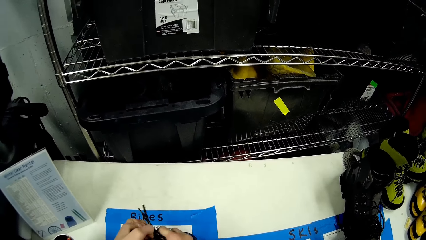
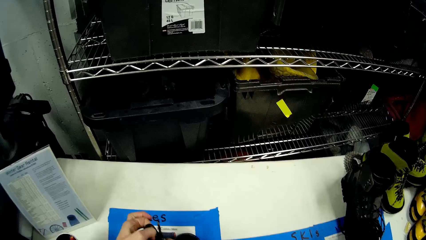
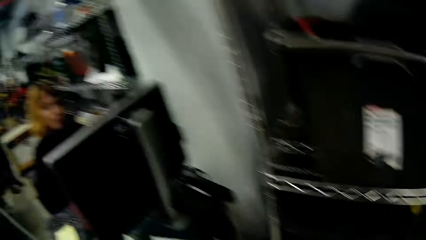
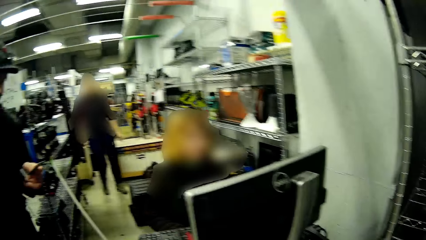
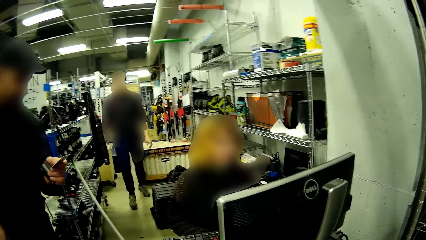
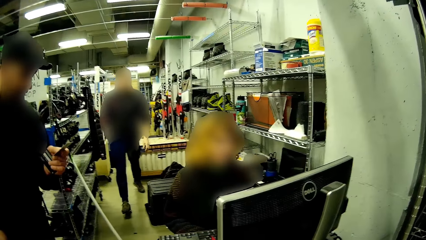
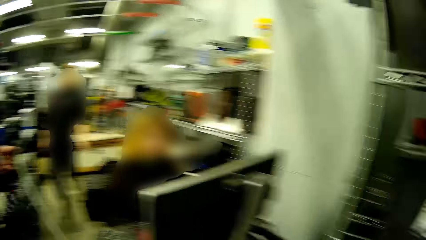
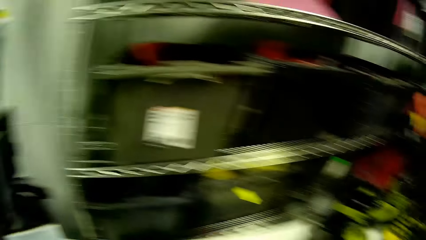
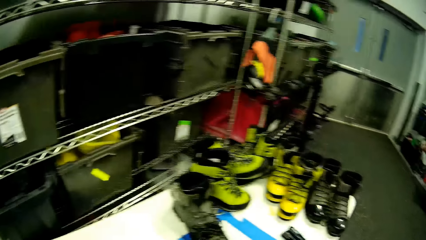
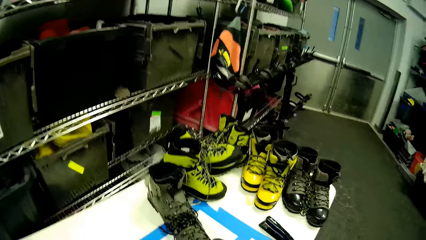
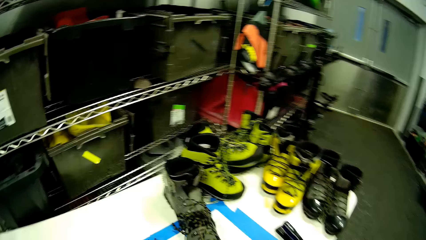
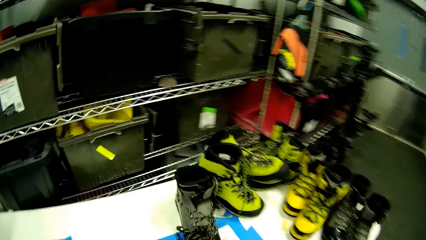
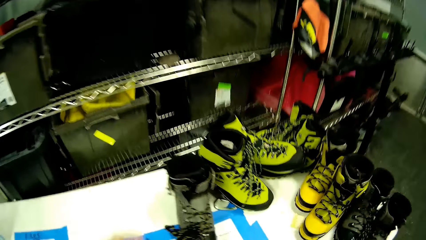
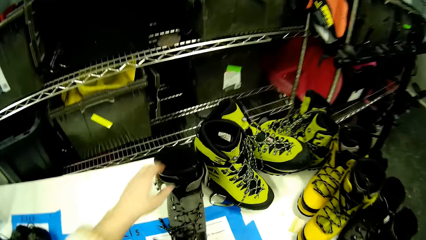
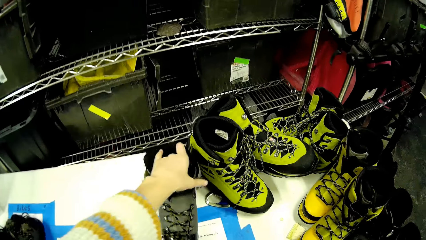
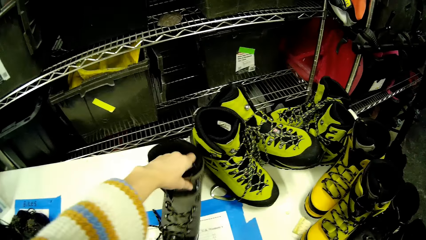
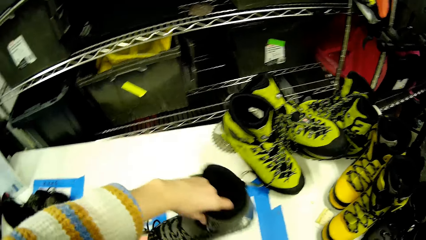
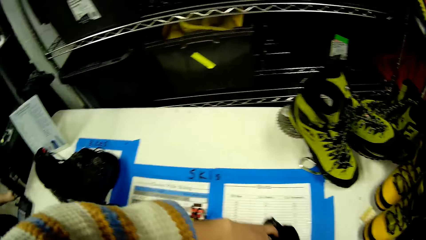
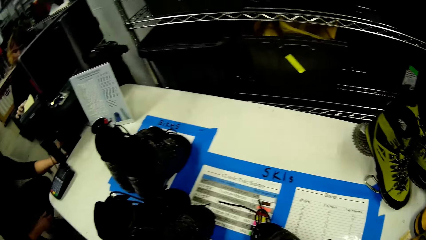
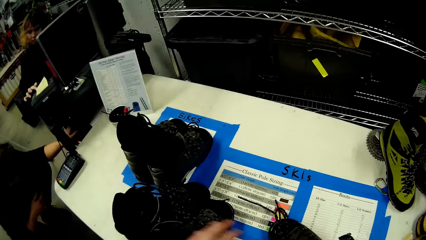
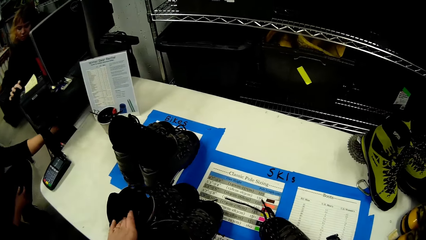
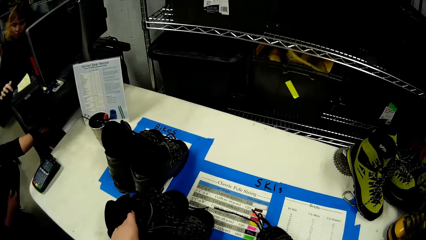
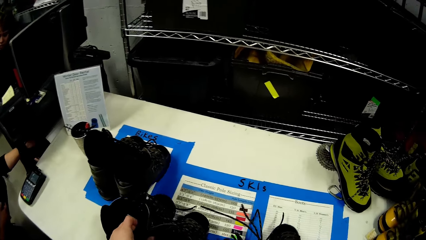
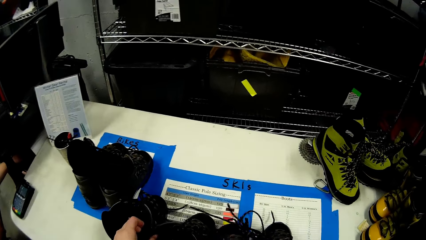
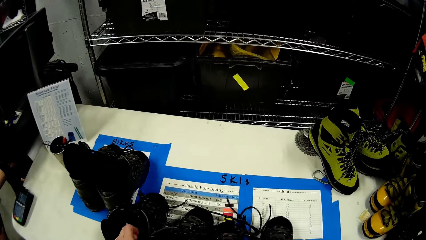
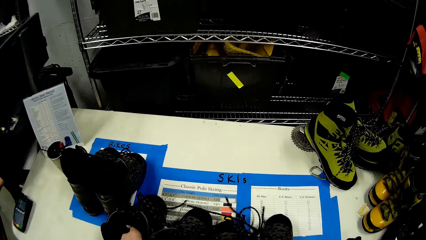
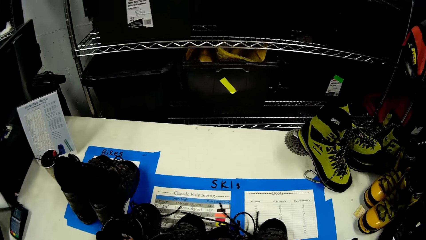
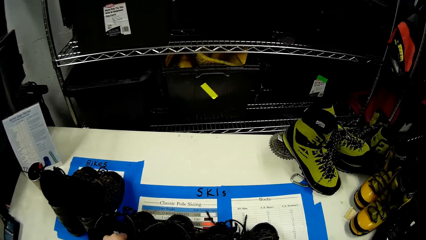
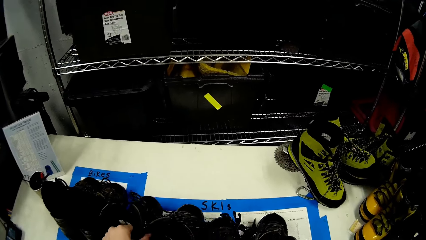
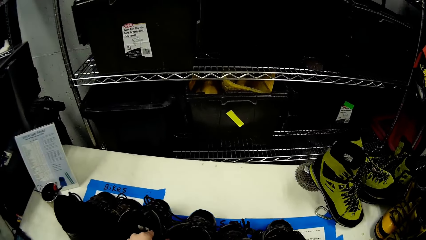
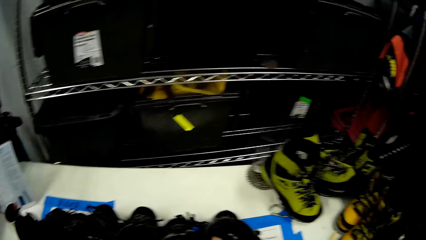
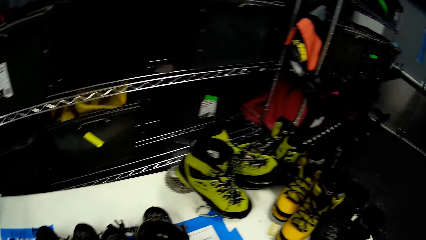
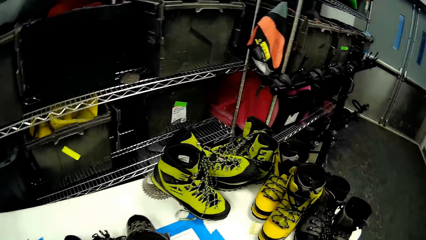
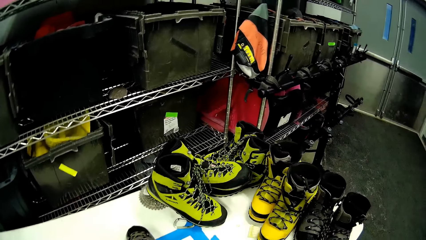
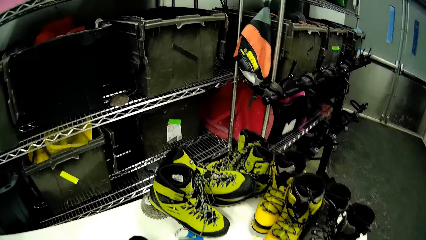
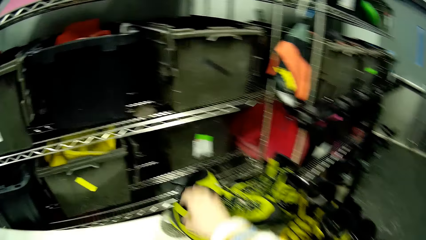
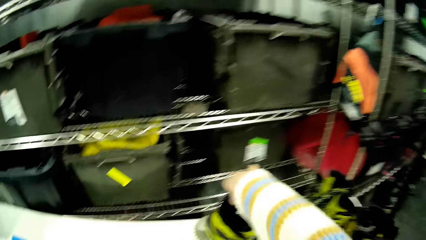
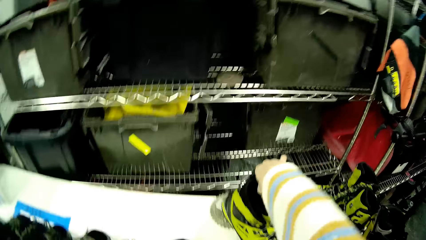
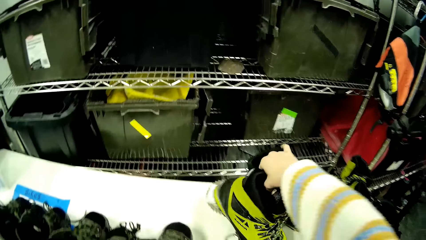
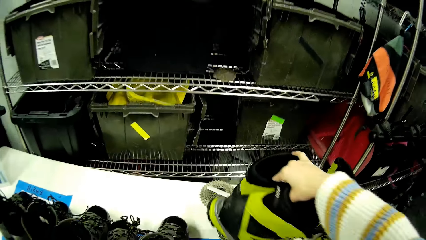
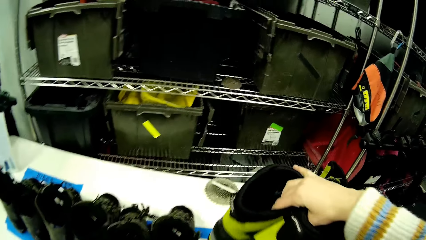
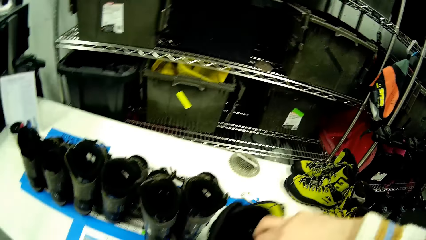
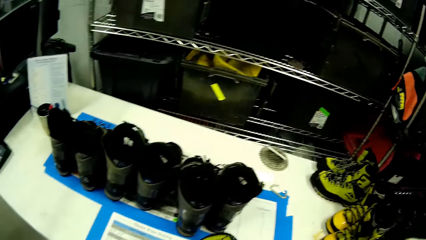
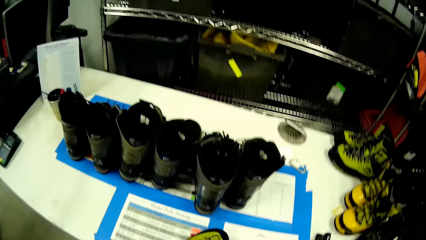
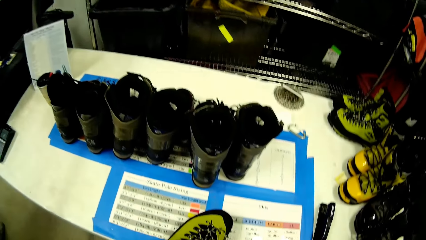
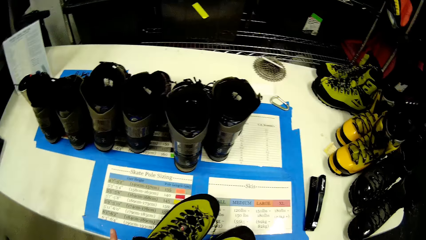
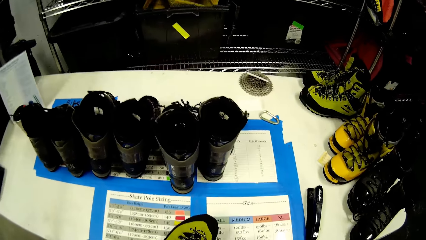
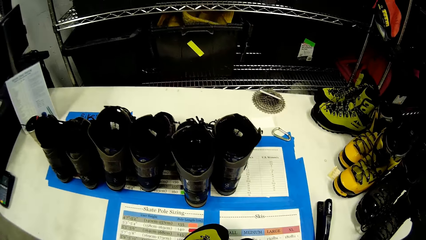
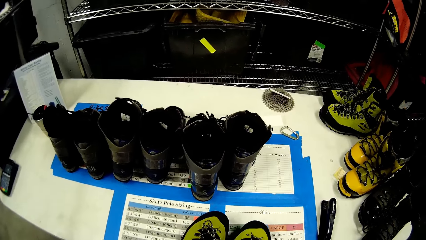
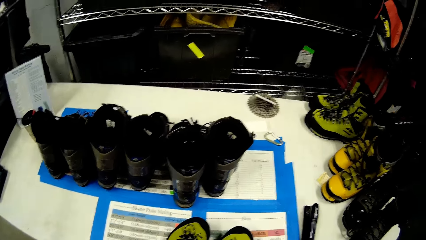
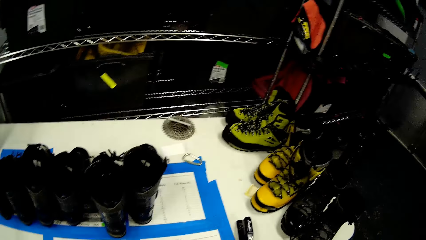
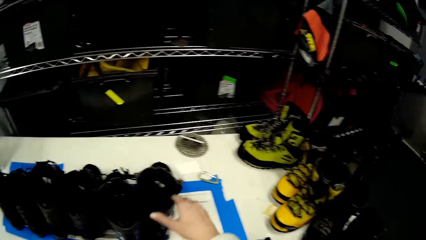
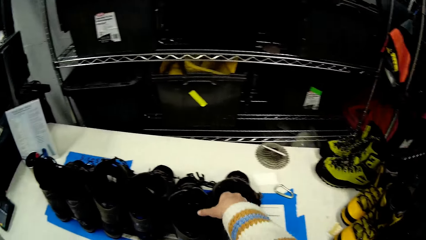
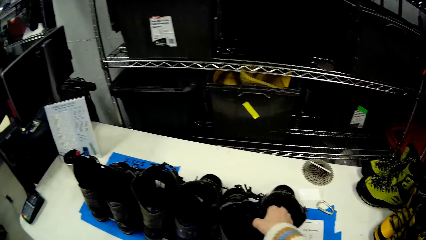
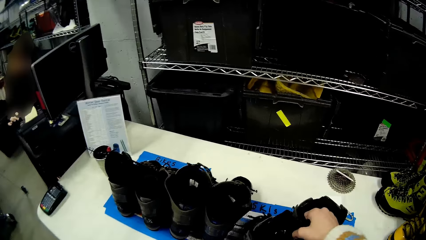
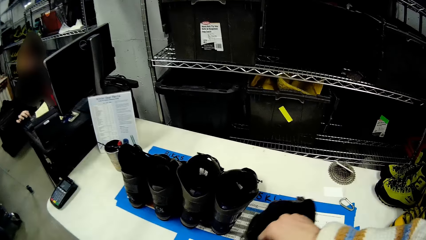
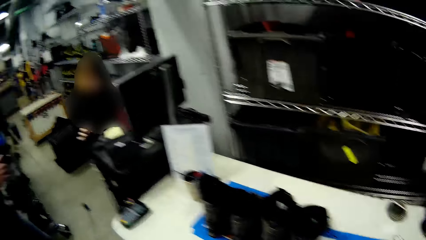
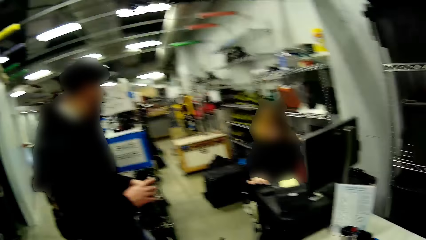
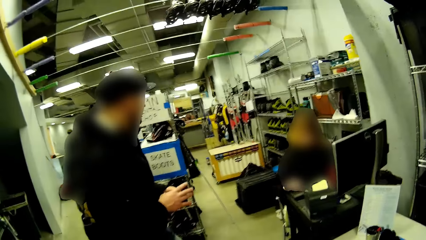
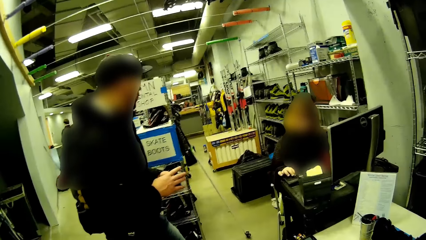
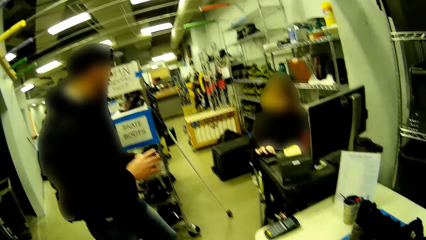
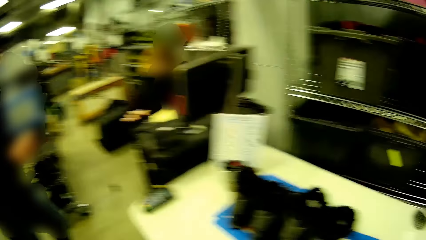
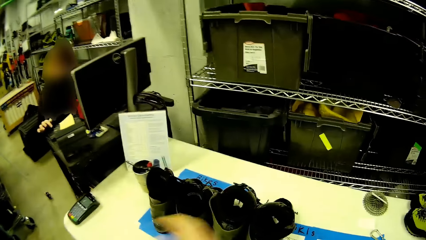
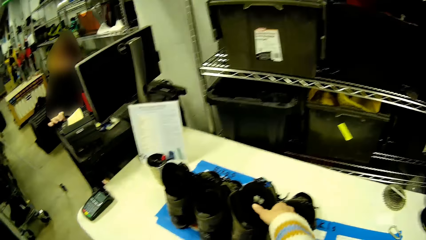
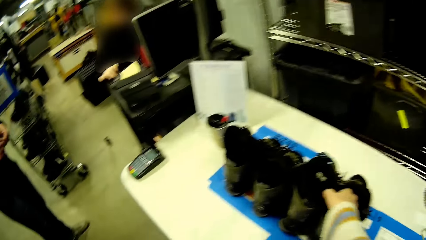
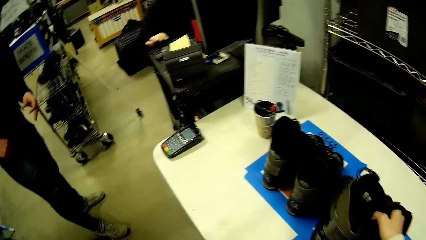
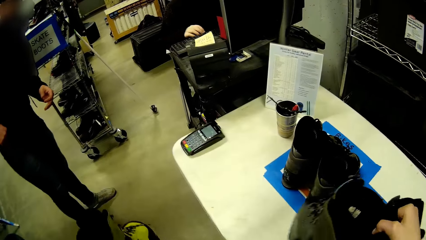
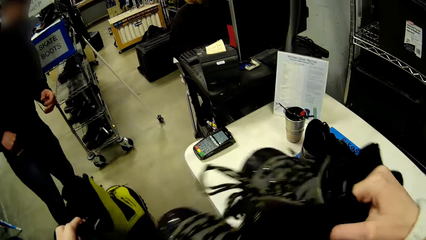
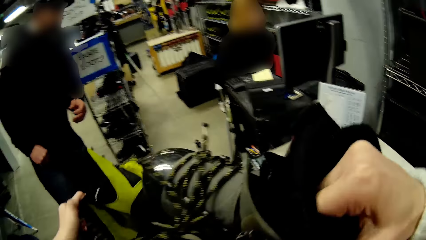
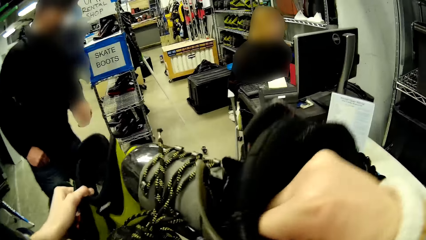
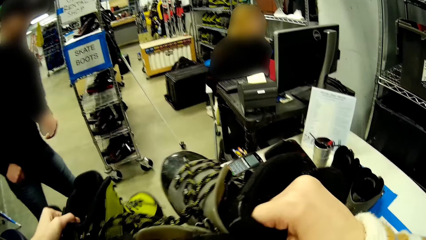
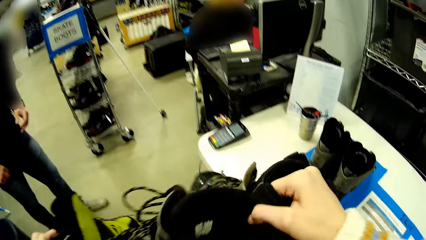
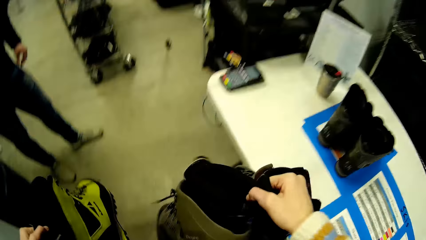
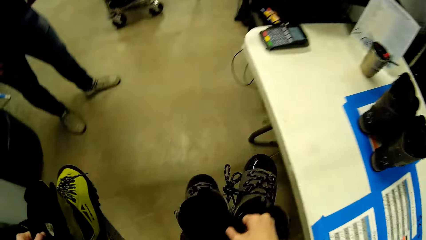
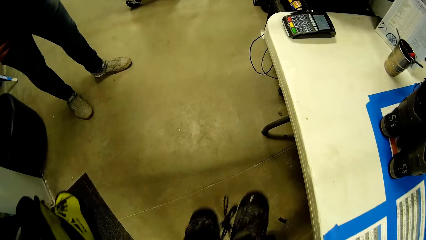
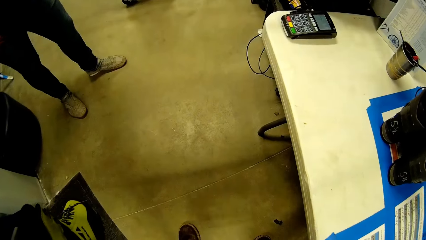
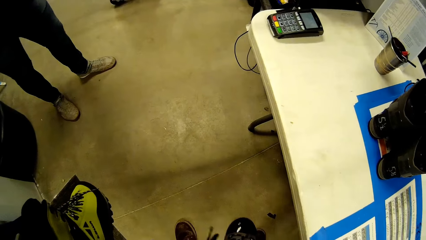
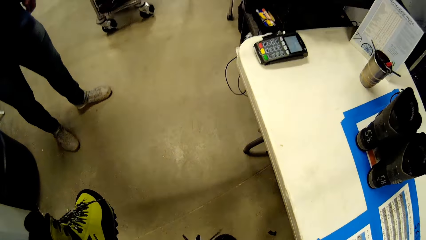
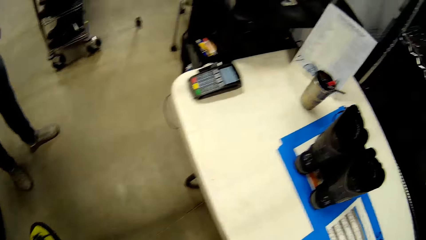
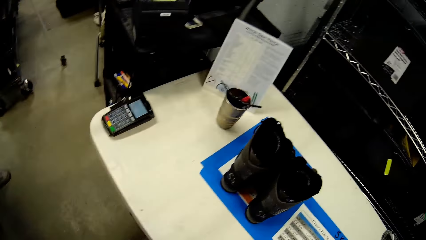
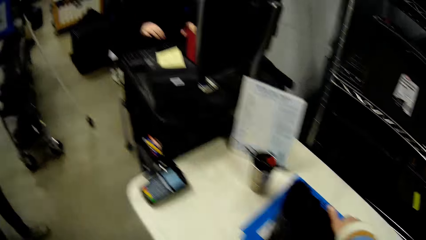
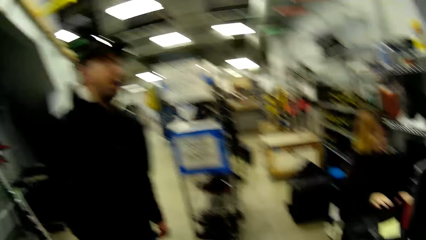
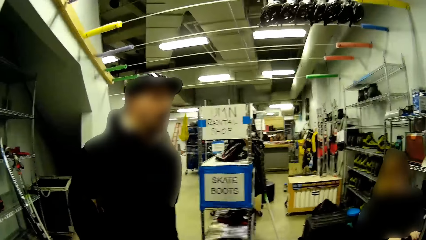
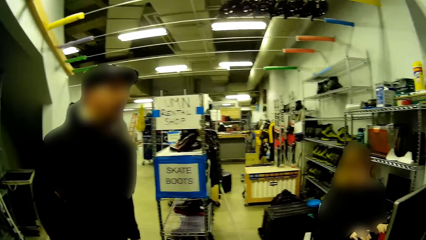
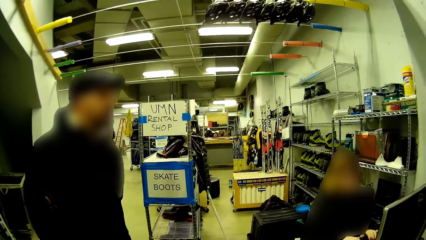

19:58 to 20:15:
The camera wearer looks around the shoe store. She adjusts a boot from the table with her left hand. She picks a pair of boots or shoes from the table with her right hand. She puts the shoes down. She picks the pair of boots from the table with her right hand. She picks them again.
